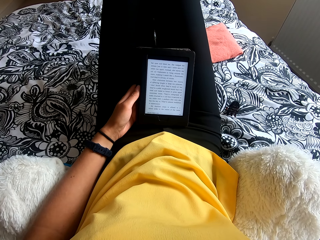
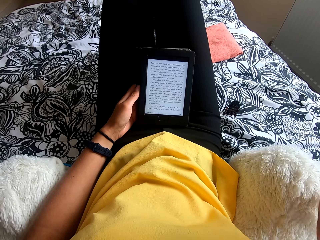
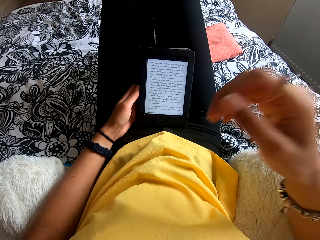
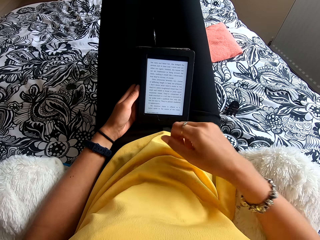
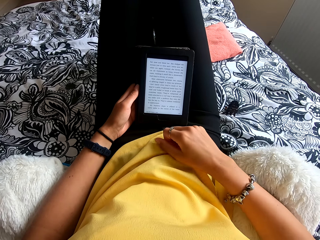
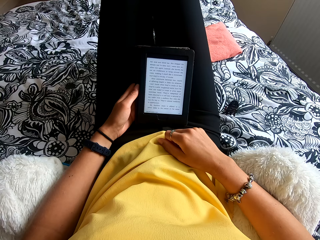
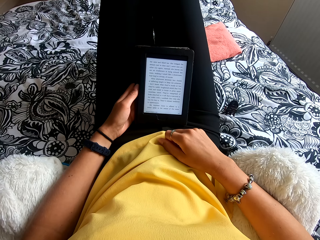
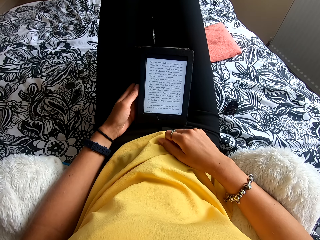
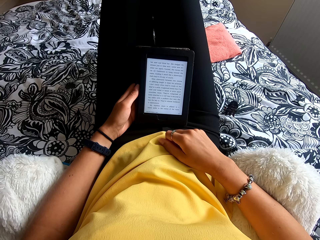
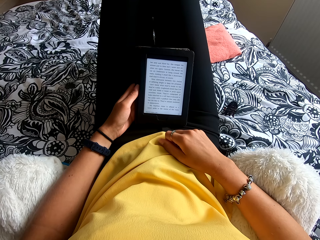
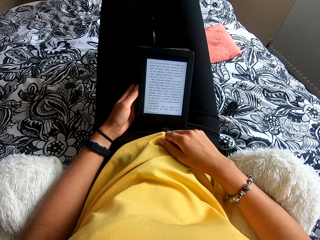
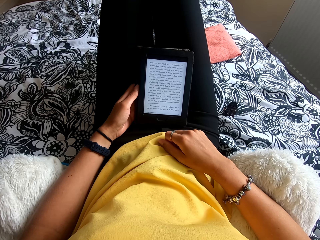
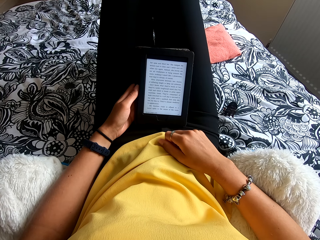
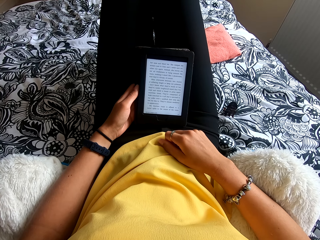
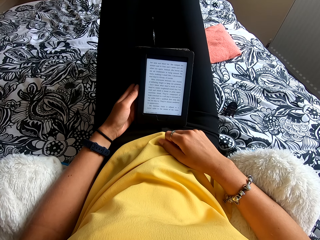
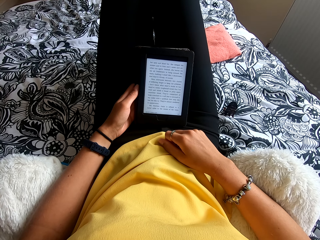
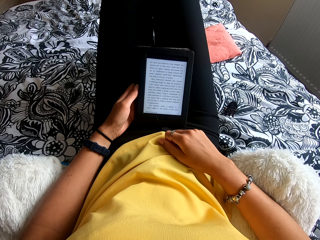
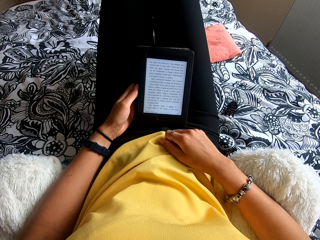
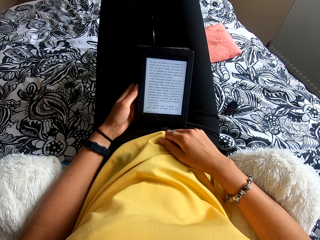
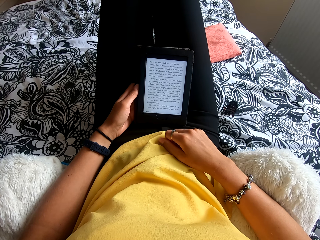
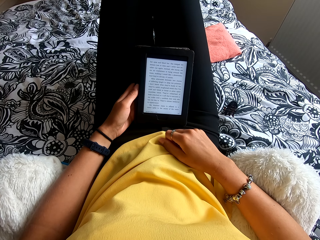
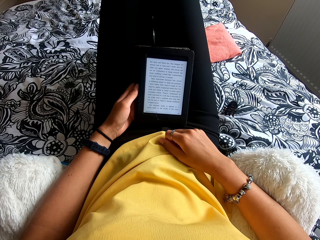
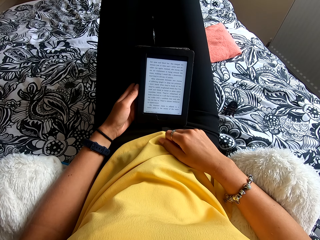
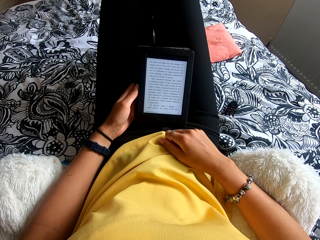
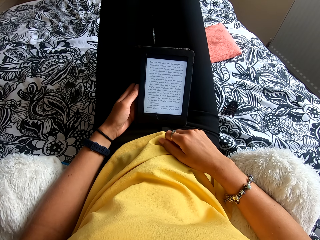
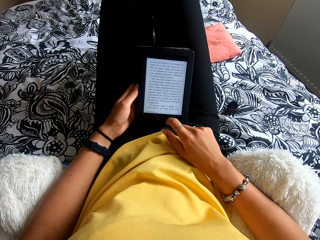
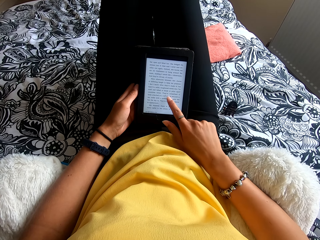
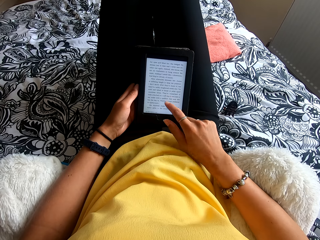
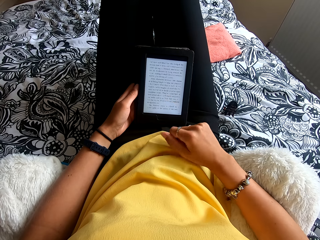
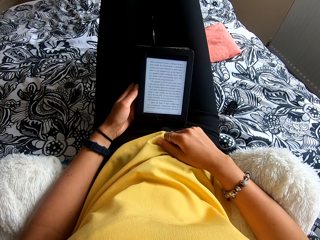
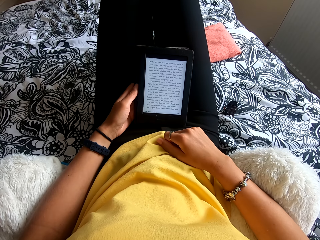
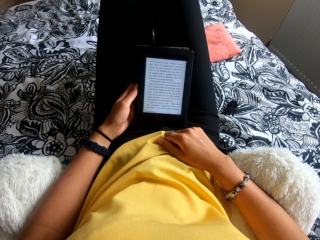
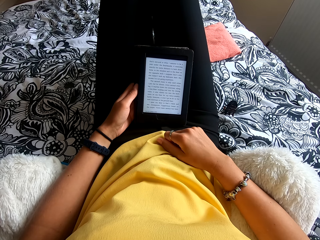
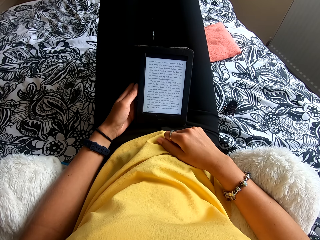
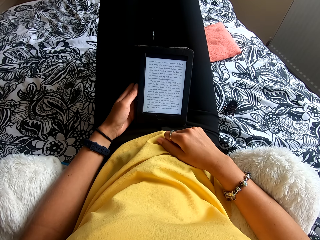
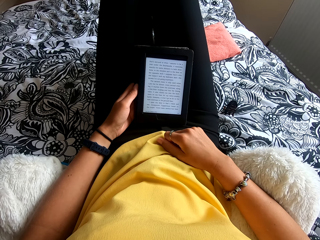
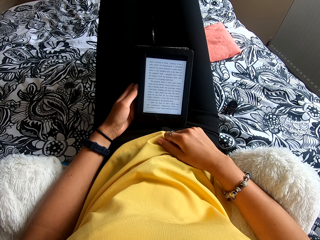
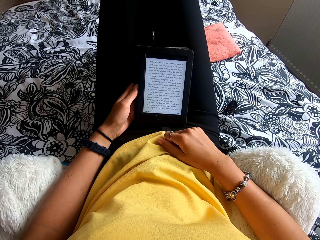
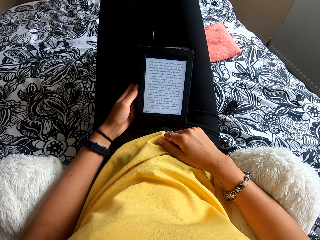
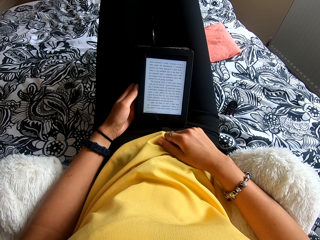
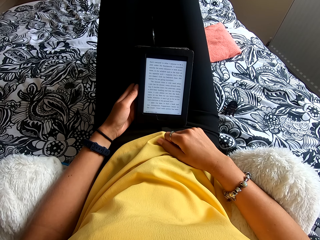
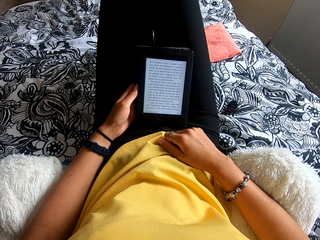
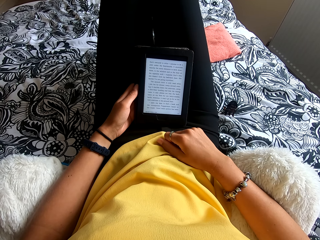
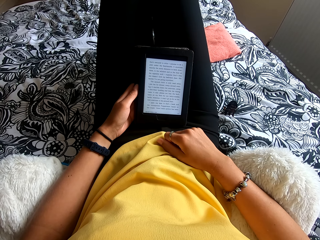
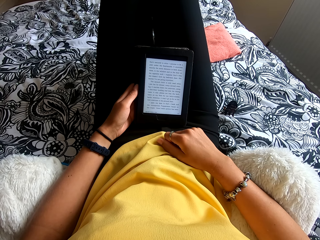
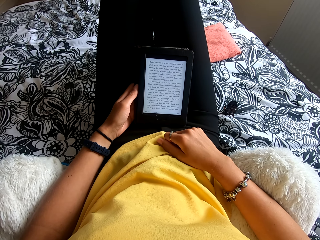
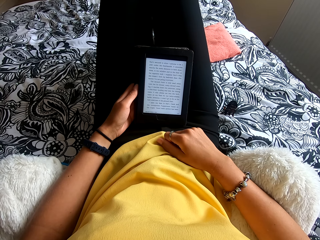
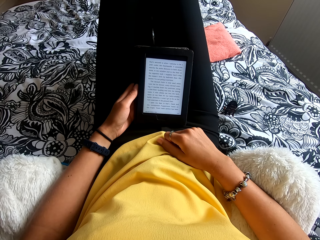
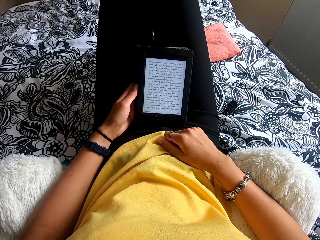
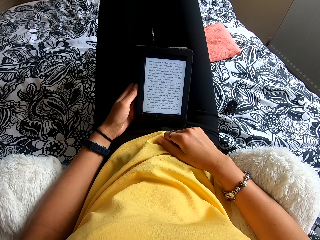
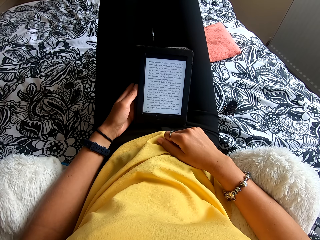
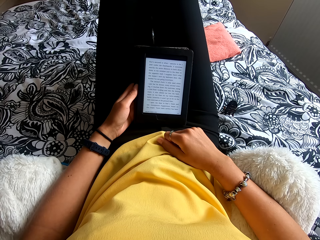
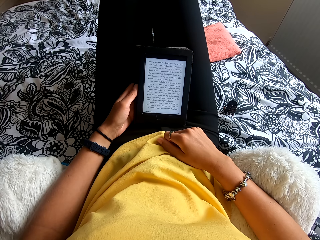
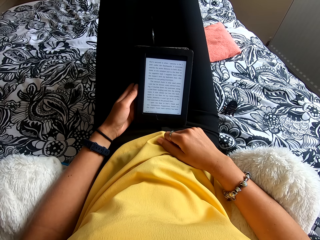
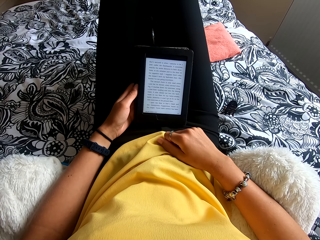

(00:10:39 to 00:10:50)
The camera wearer moves the hand to the stomach. They read the ebook reader. They press the ebook reader. They read the ebook reader. They move the hand to the stomach.

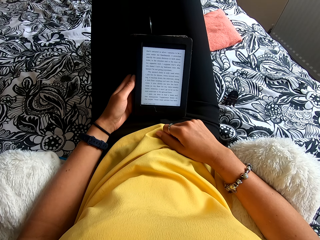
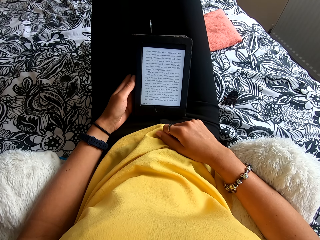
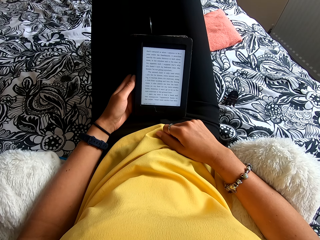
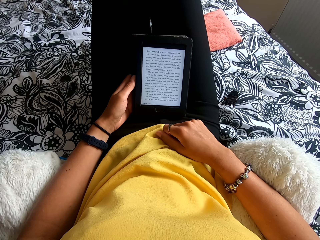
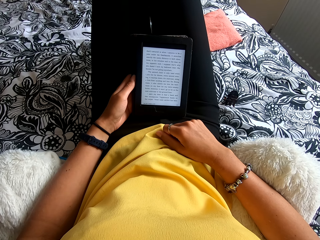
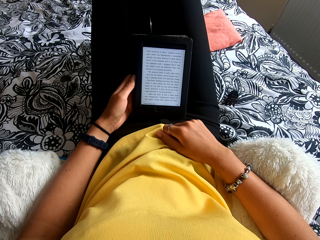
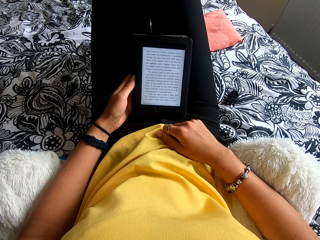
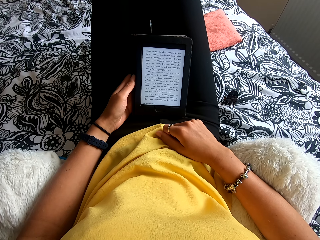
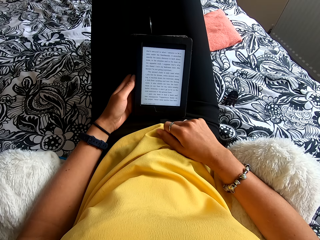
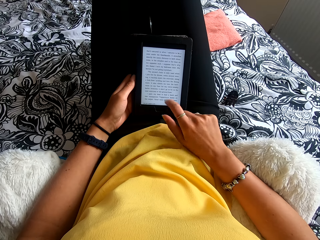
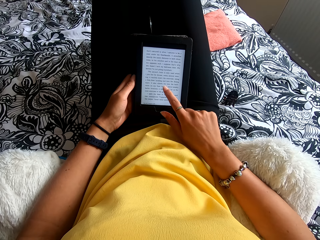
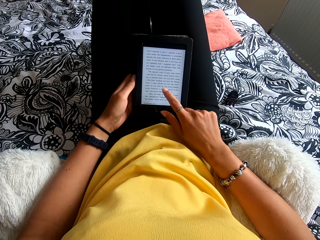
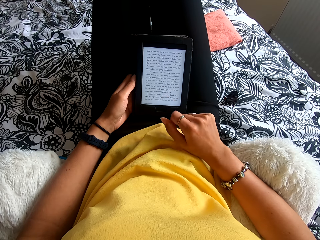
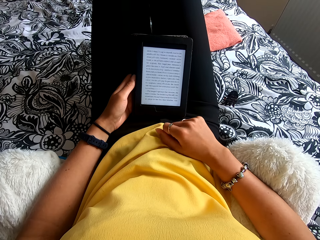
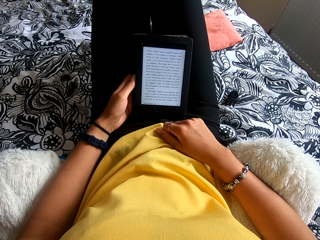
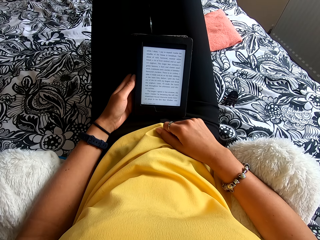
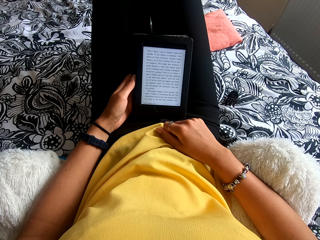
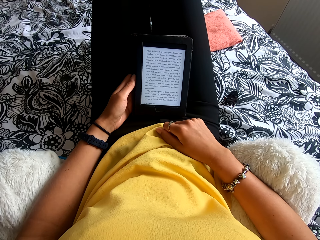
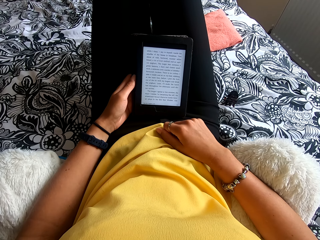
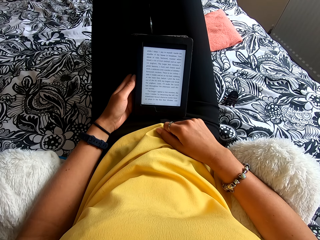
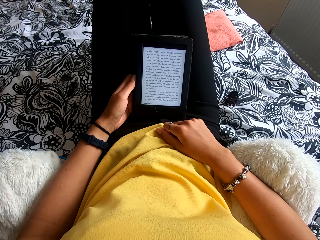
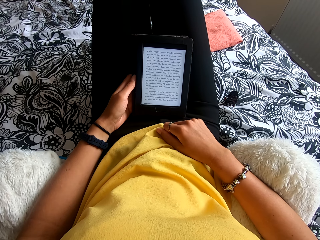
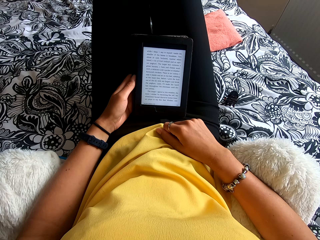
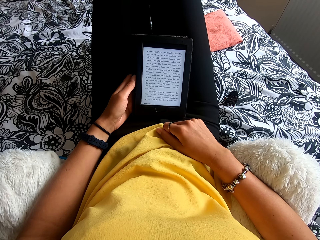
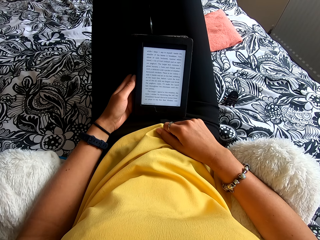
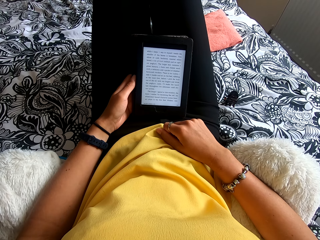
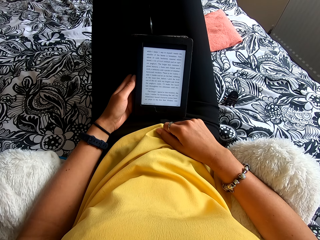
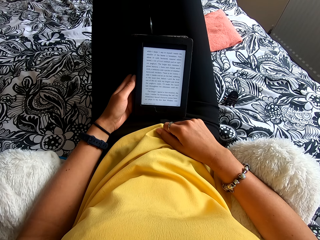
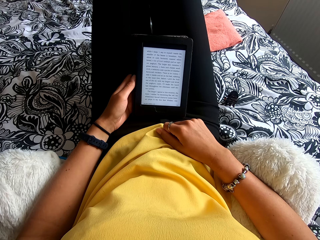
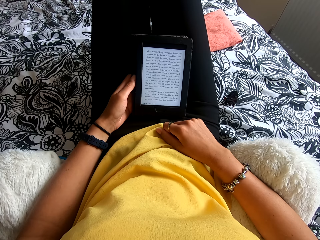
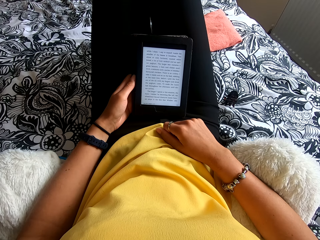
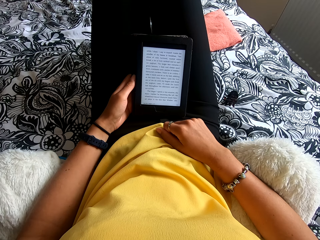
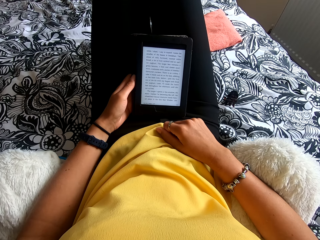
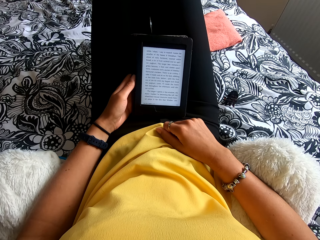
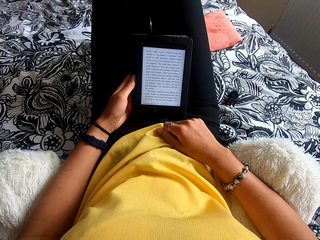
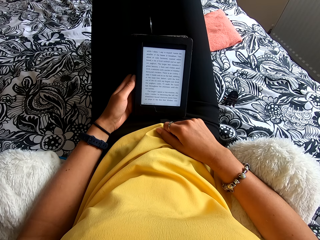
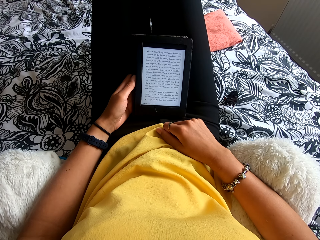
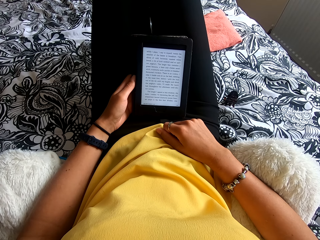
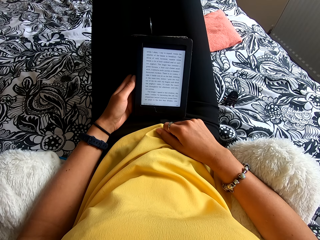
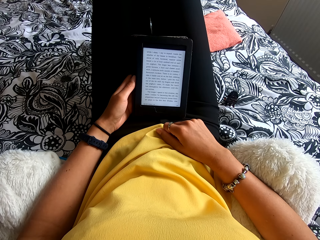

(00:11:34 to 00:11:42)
The camera wearer presses the ebook reader. They move the hand to the stomach. They read the ebook reader.
